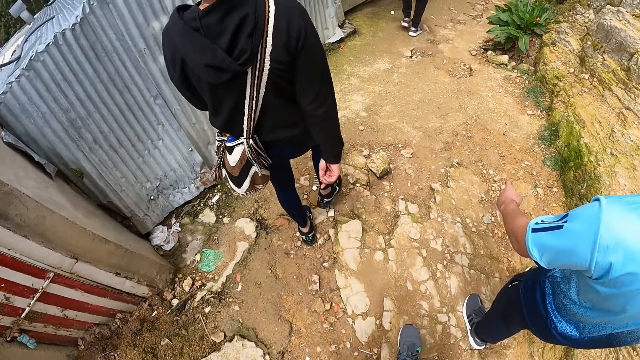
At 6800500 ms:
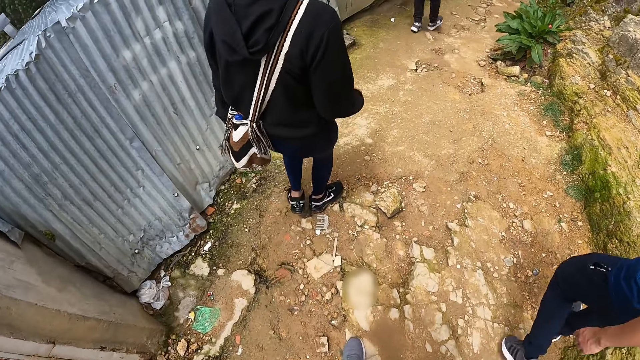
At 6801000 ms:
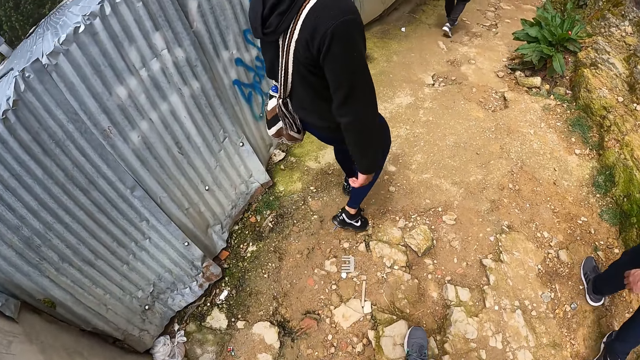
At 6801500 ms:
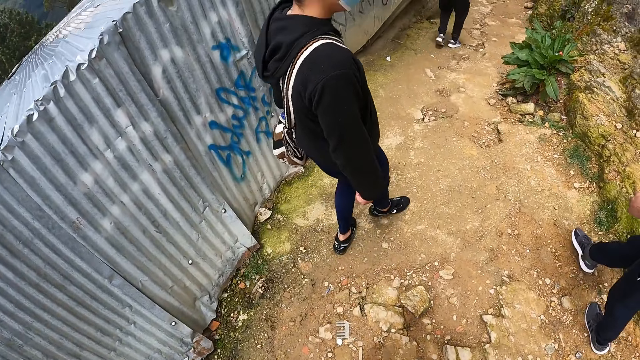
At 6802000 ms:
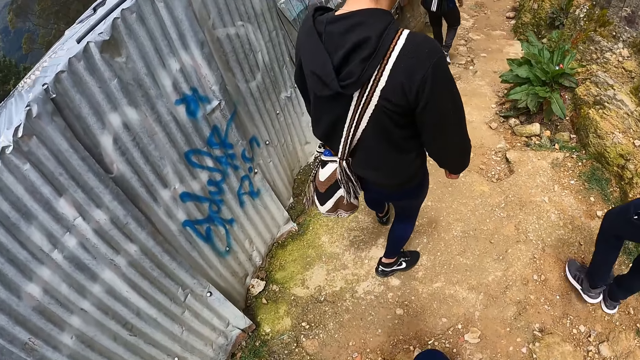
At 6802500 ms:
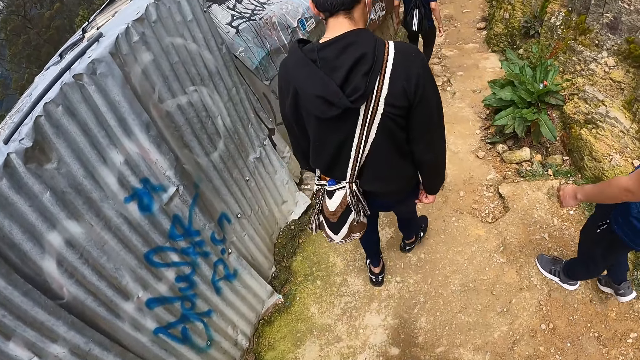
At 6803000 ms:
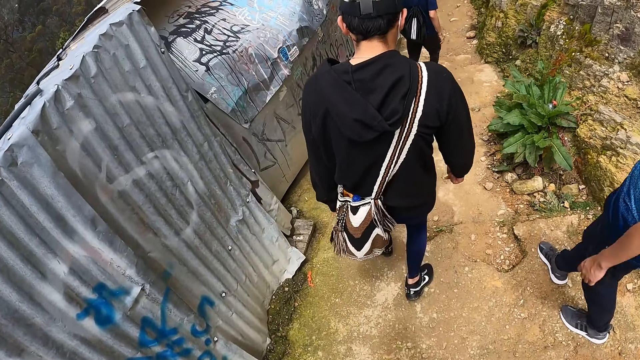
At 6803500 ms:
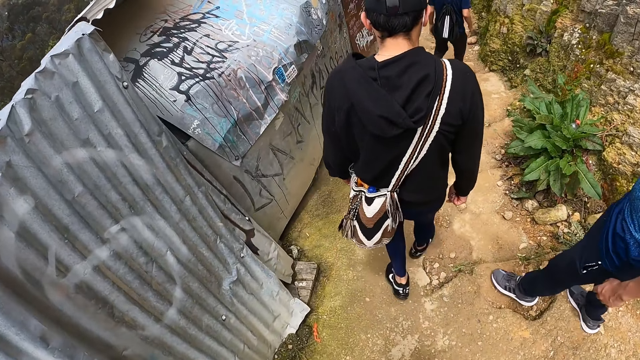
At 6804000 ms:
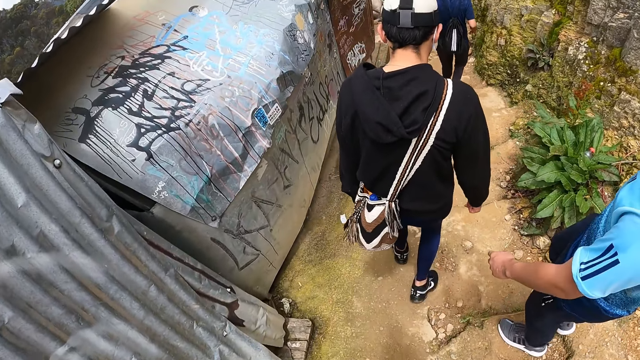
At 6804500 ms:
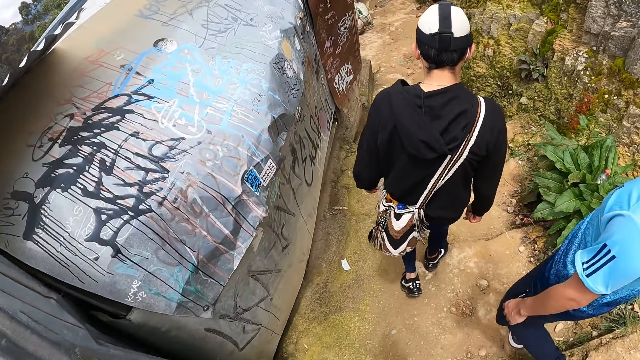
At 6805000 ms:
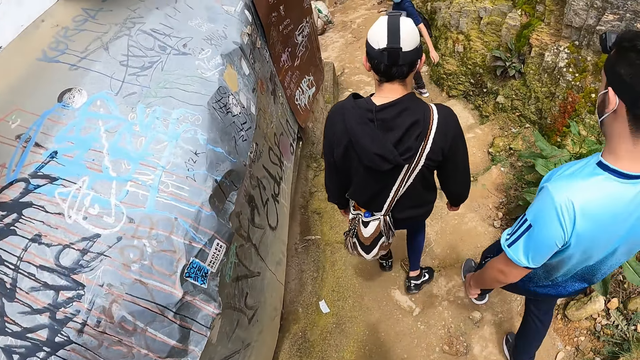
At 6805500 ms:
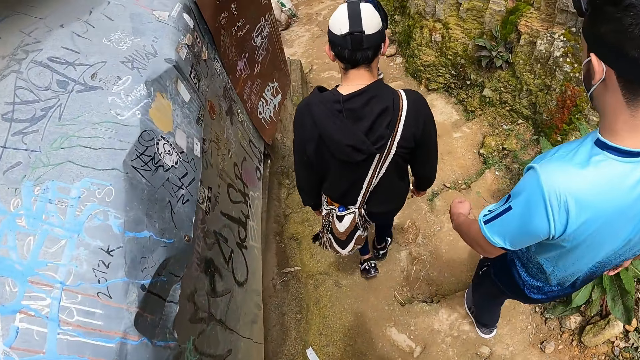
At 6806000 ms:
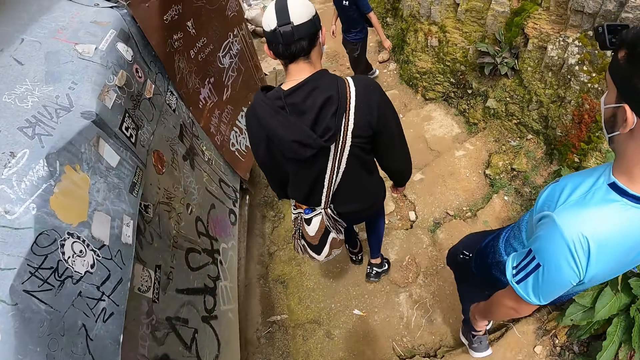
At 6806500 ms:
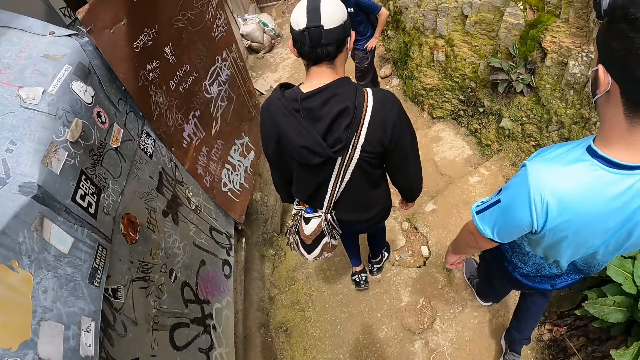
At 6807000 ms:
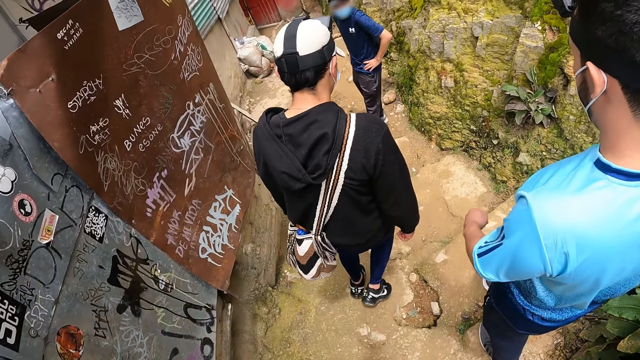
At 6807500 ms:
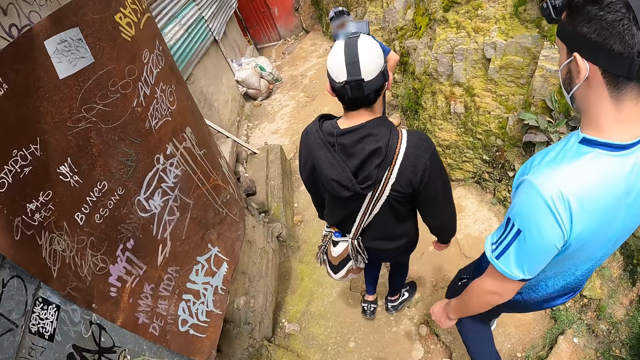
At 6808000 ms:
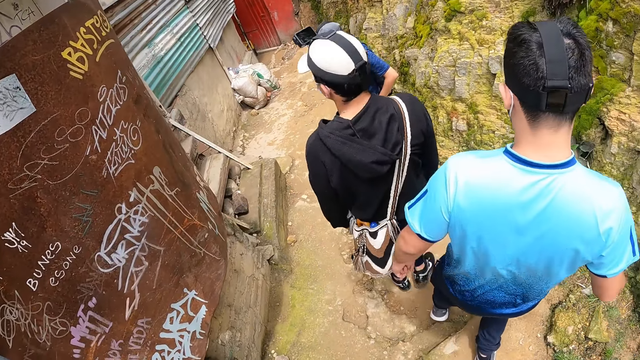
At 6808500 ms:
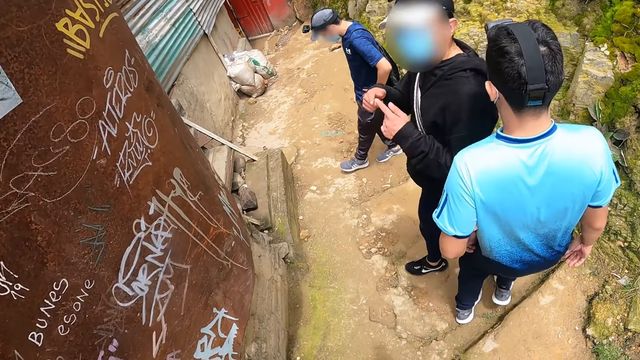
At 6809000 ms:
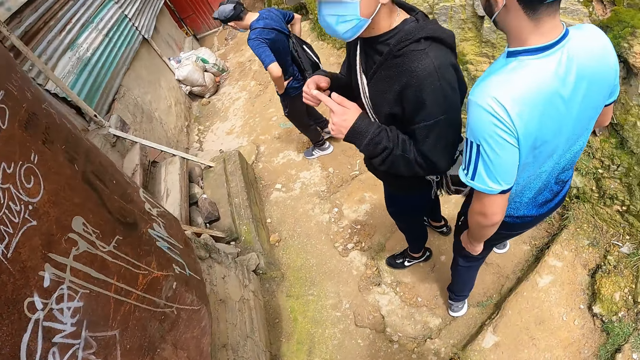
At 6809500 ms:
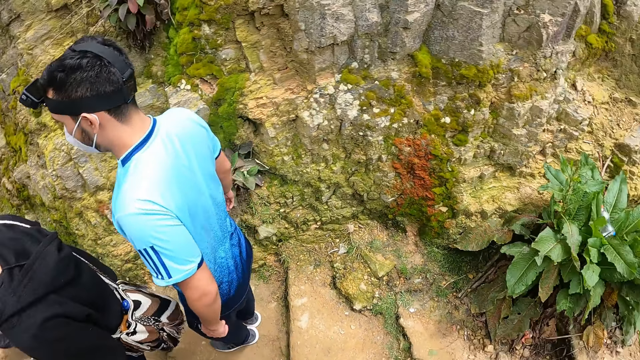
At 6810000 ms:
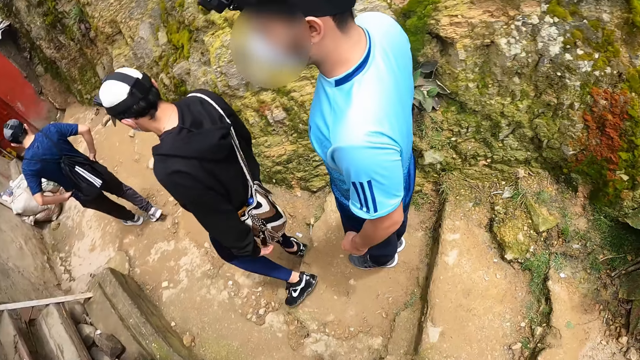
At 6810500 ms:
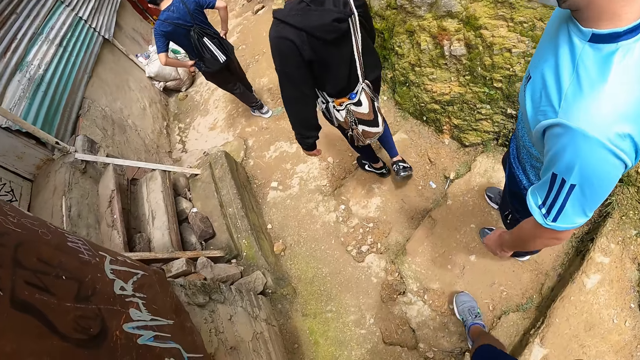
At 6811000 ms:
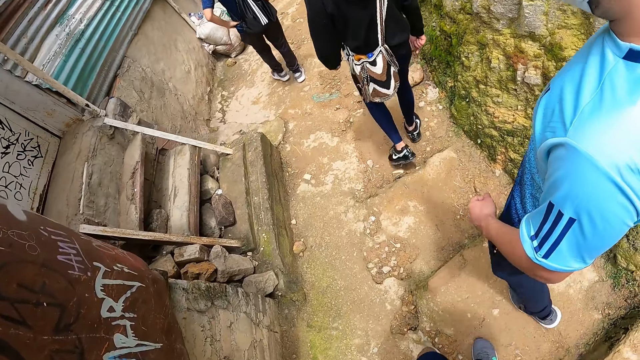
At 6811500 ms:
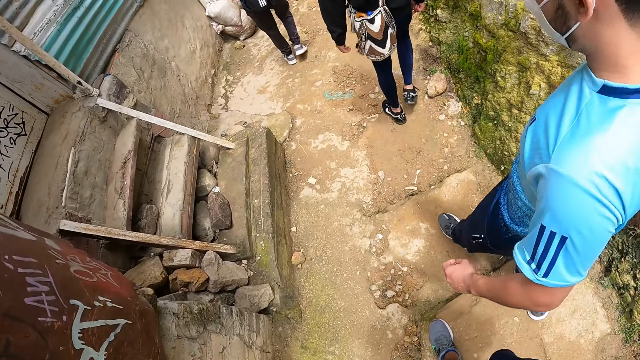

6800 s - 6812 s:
The camera wearer climbs down the hill with the man, another man, and a third man. They interact with the men.

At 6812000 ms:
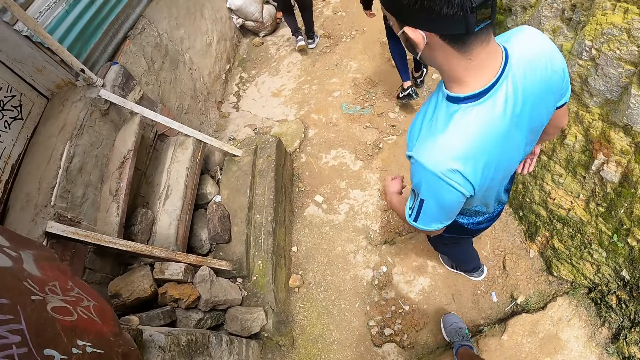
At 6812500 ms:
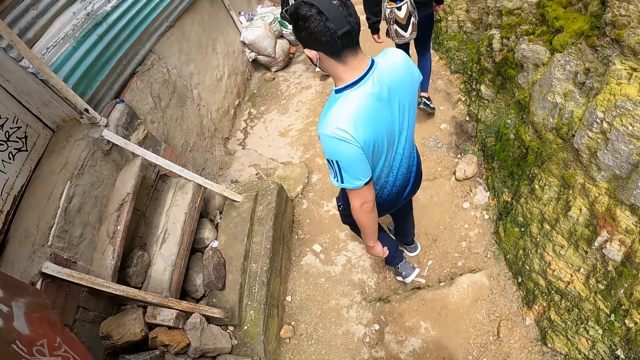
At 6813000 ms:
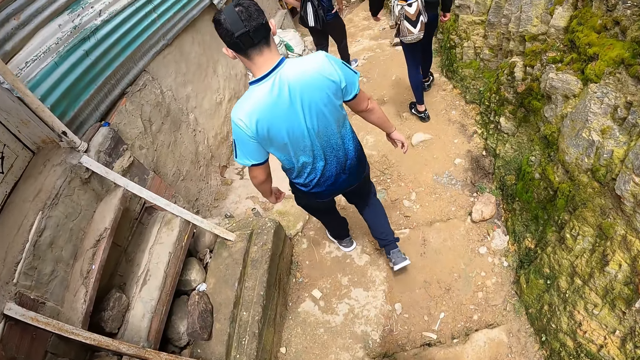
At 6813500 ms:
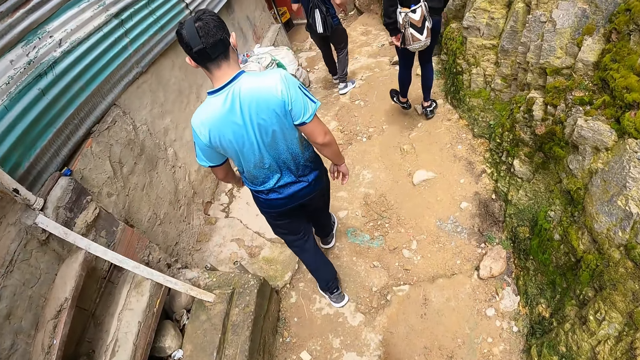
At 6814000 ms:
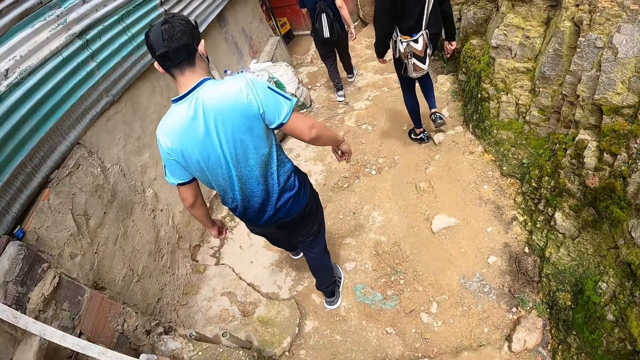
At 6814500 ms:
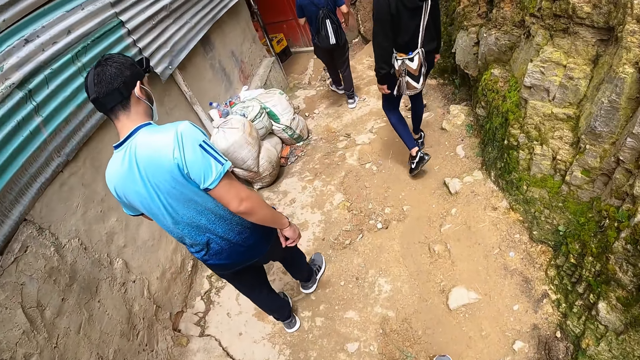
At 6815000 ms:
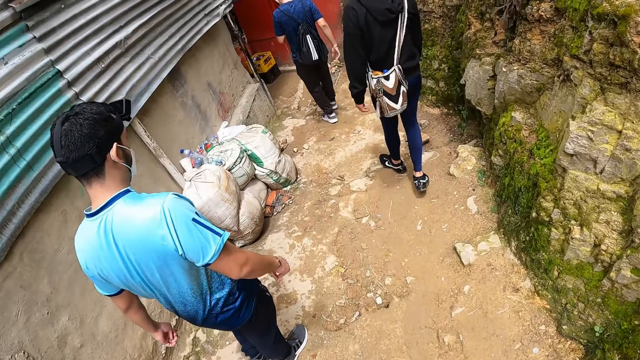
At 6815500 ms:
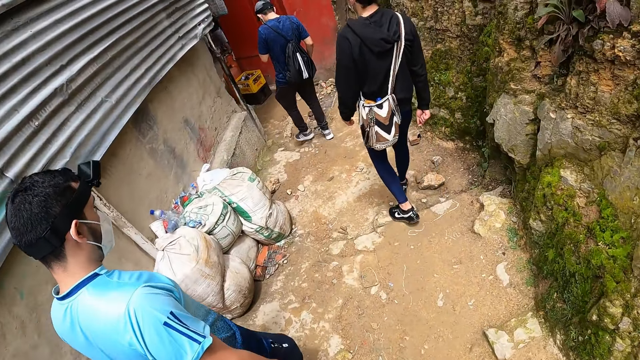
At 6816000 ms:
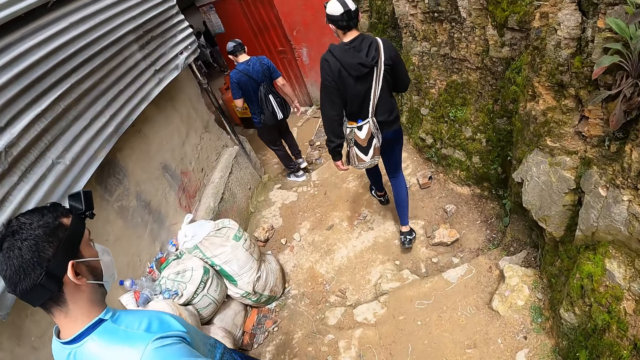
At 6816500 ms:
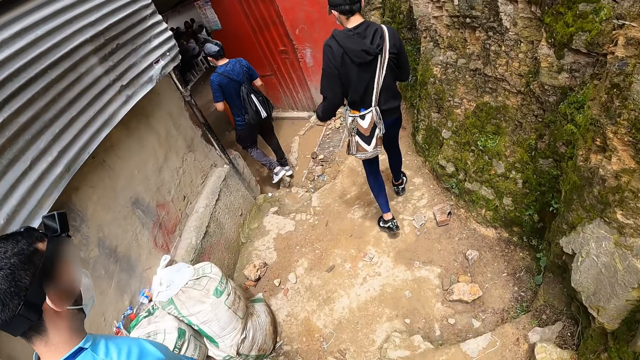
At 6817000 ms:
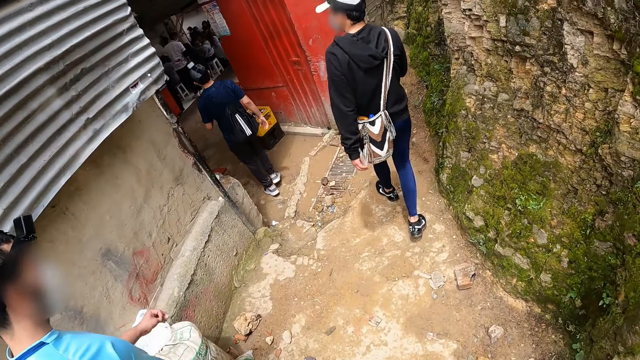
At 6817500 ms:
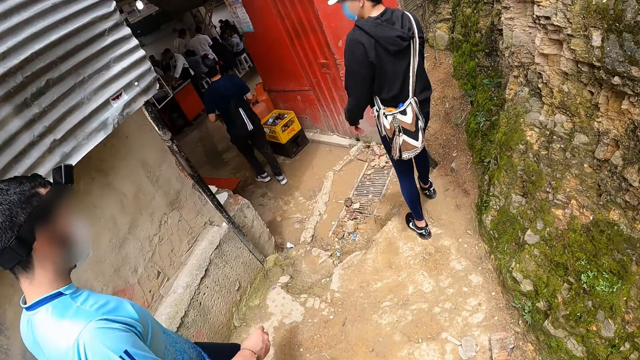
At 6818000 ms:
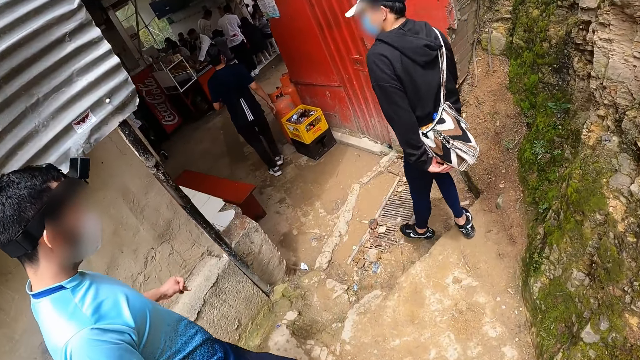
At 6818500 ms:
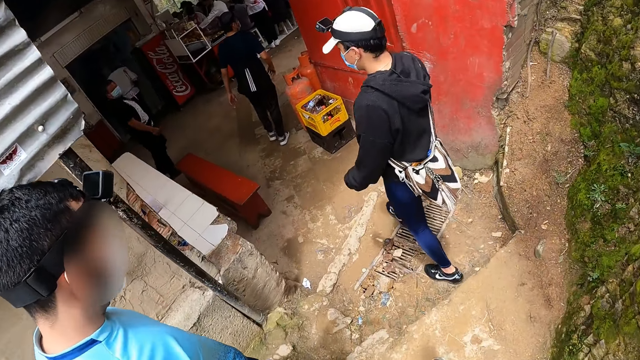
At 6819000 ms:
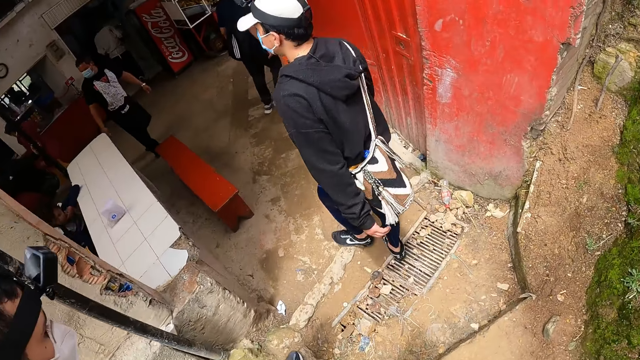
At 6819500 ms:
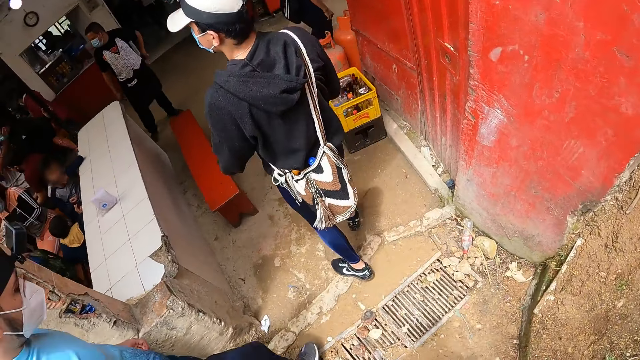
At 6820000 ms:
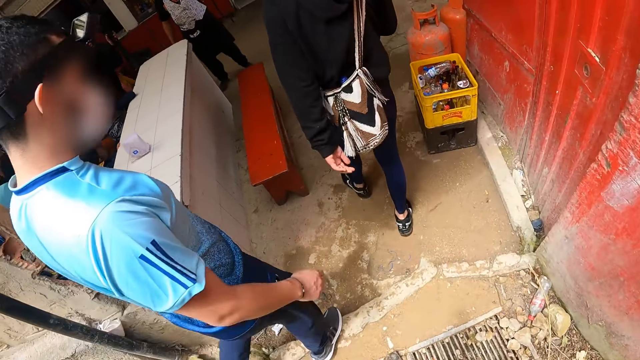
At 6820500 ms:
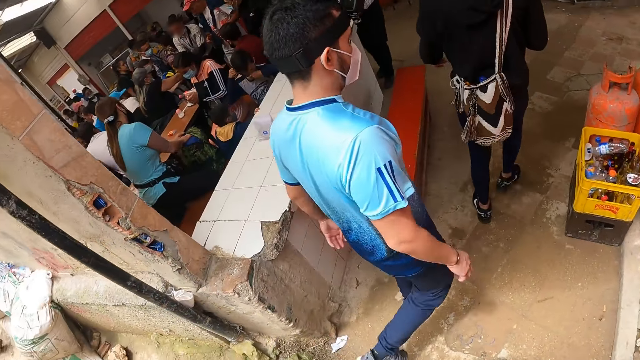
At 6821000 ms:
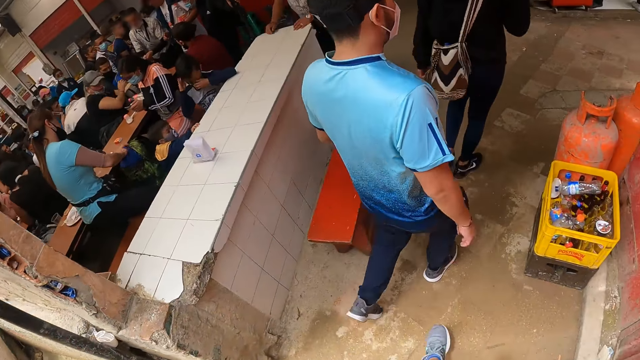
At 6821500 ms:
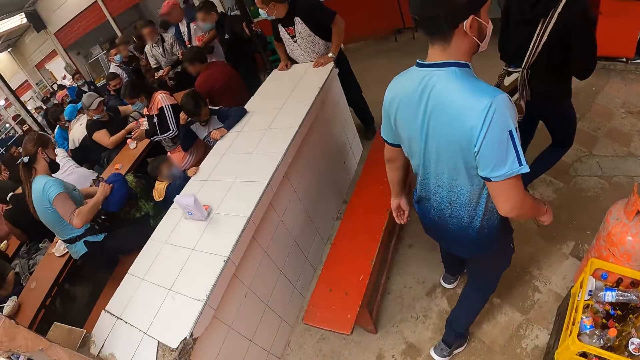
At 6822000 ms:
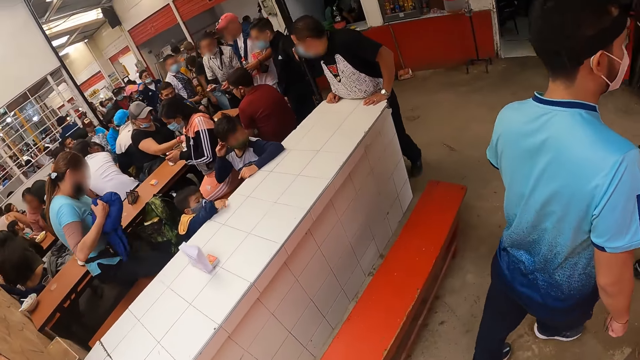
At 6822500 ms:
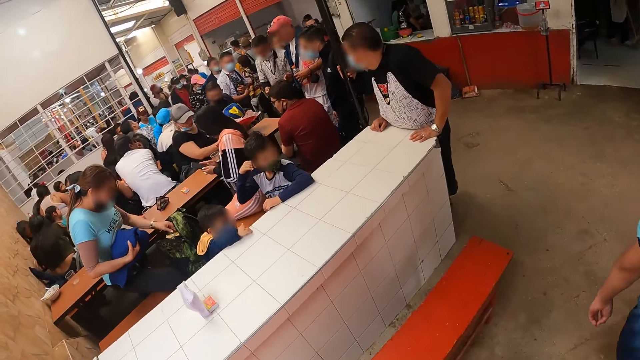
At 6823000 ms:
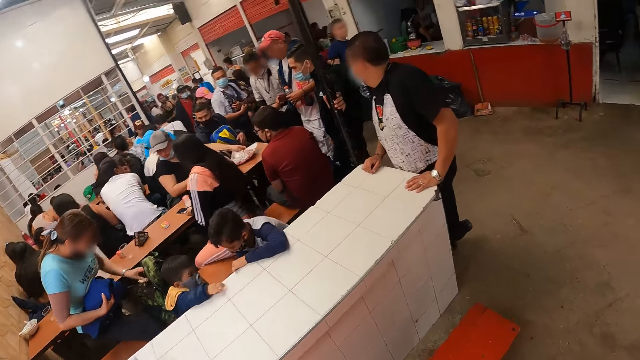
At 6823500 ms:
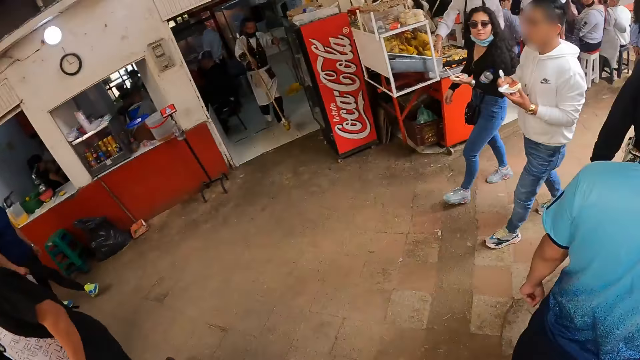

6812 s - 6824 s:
The man walks into a market place. Another man walks into the market place. A third man walks into the place. The camera wearer walks around a hotel and walks into the market place.
